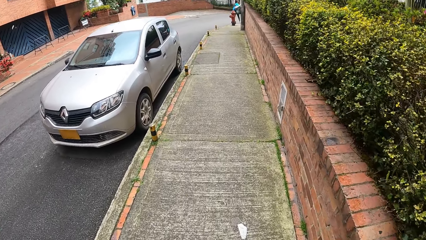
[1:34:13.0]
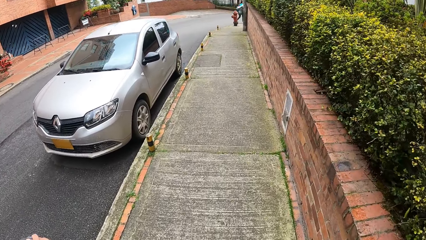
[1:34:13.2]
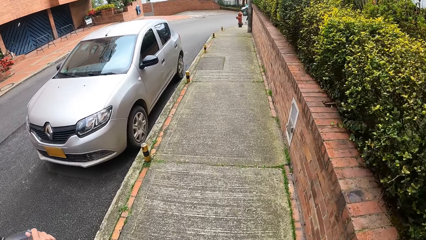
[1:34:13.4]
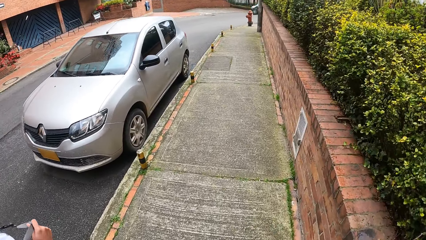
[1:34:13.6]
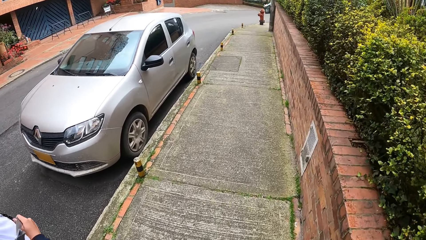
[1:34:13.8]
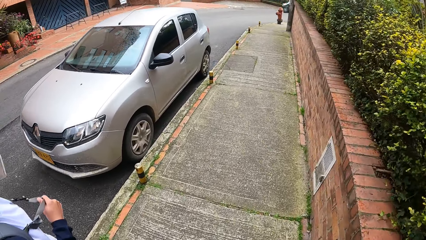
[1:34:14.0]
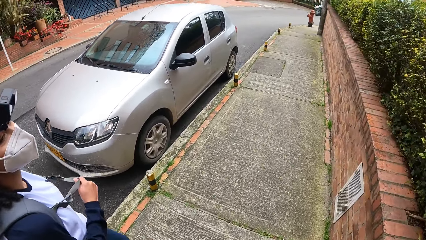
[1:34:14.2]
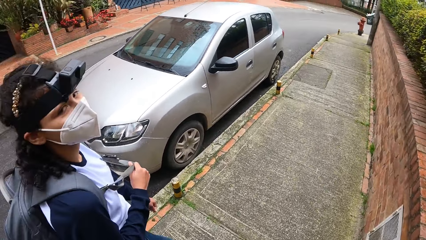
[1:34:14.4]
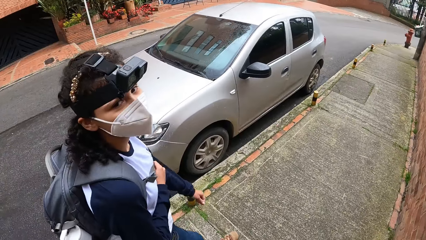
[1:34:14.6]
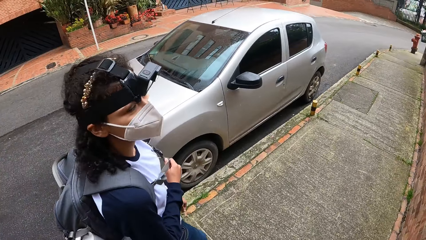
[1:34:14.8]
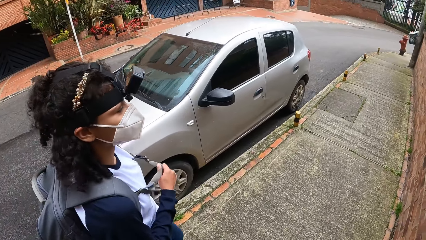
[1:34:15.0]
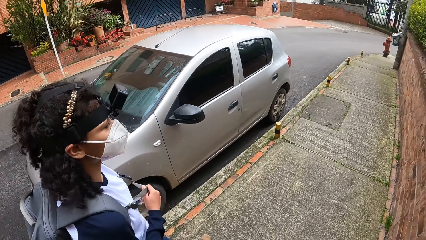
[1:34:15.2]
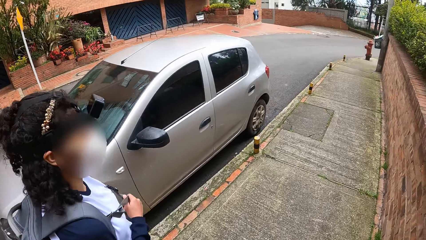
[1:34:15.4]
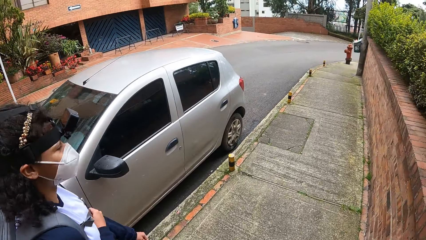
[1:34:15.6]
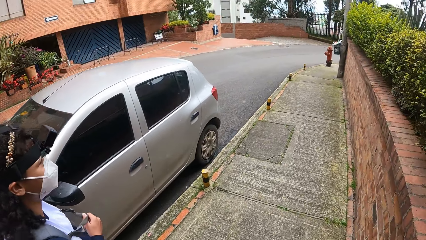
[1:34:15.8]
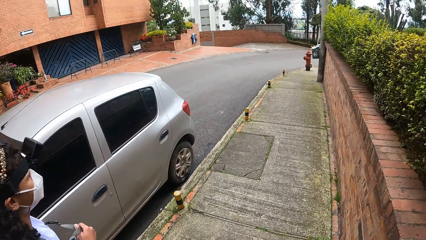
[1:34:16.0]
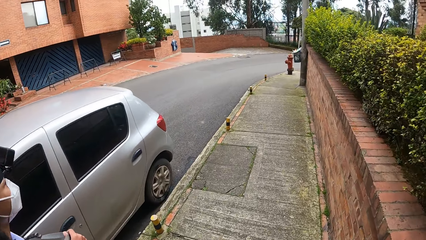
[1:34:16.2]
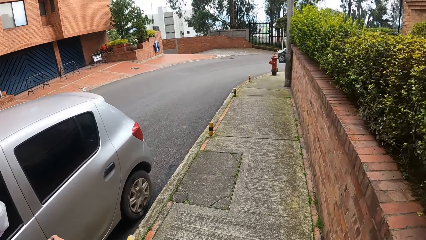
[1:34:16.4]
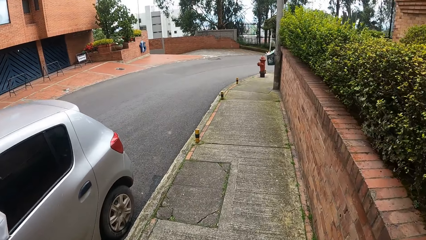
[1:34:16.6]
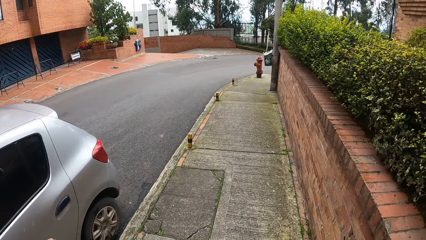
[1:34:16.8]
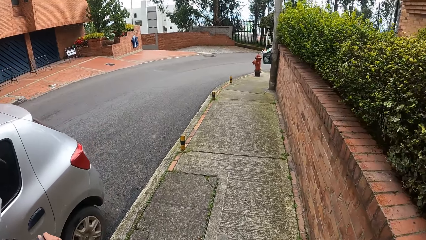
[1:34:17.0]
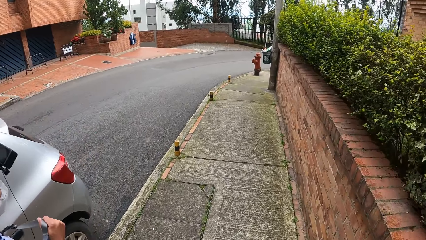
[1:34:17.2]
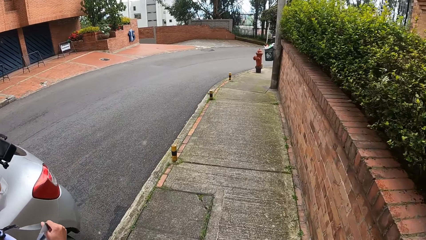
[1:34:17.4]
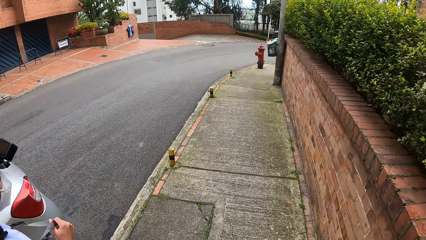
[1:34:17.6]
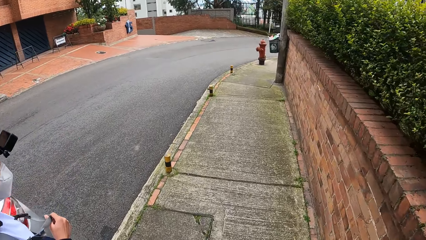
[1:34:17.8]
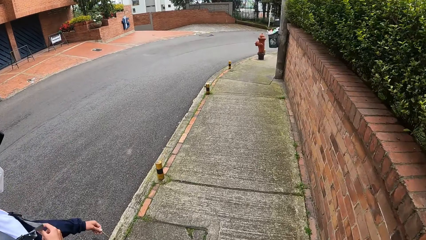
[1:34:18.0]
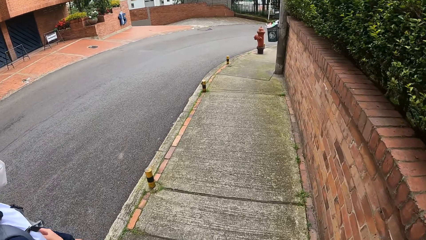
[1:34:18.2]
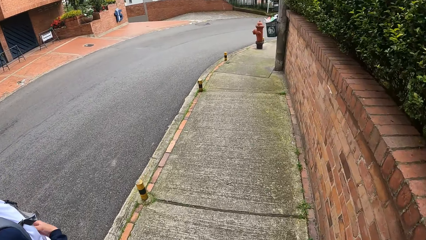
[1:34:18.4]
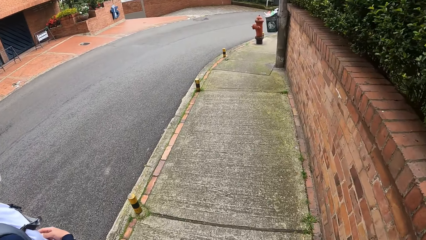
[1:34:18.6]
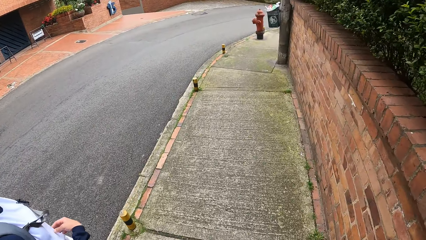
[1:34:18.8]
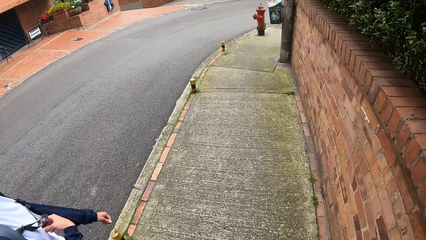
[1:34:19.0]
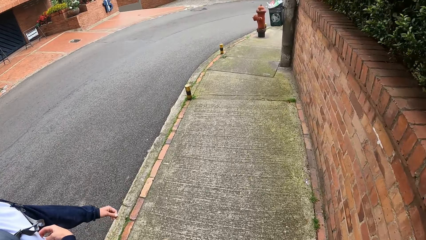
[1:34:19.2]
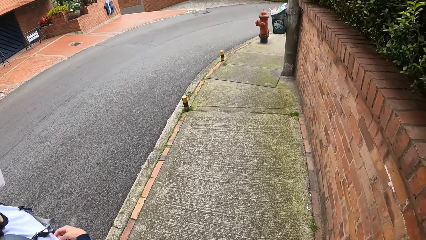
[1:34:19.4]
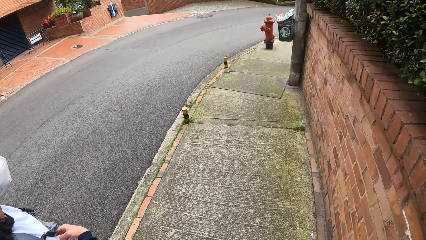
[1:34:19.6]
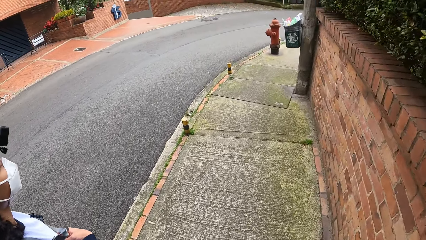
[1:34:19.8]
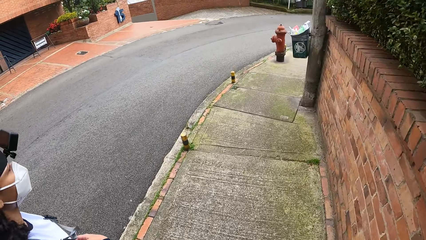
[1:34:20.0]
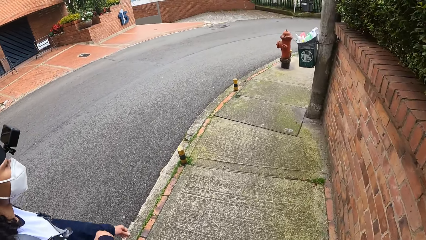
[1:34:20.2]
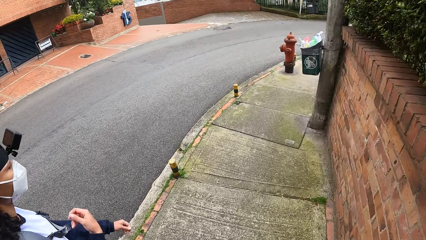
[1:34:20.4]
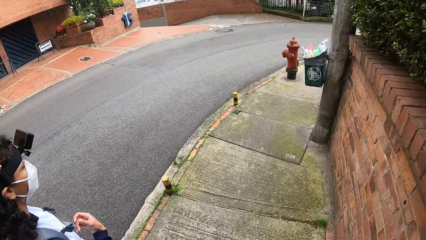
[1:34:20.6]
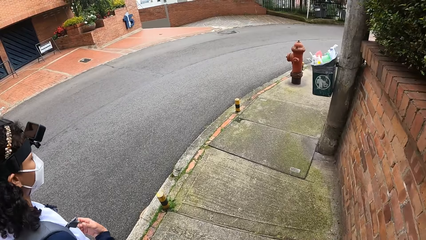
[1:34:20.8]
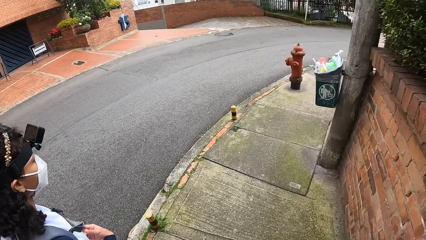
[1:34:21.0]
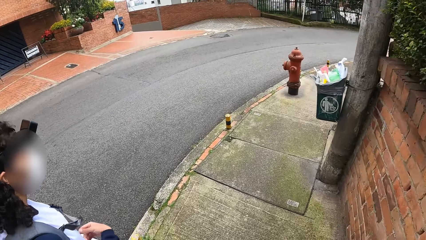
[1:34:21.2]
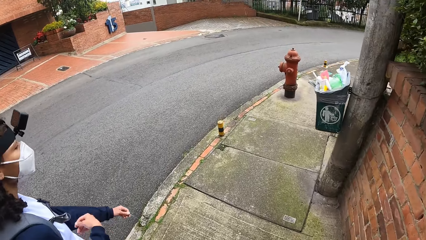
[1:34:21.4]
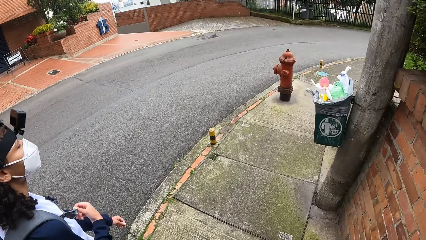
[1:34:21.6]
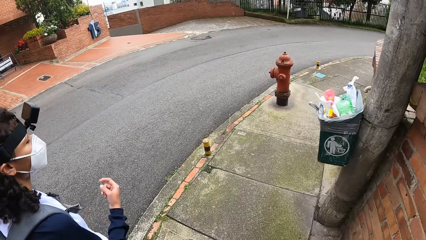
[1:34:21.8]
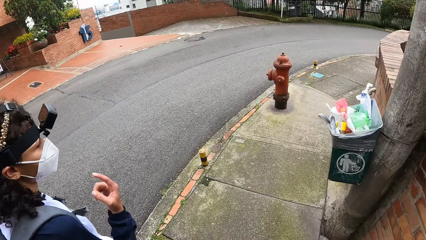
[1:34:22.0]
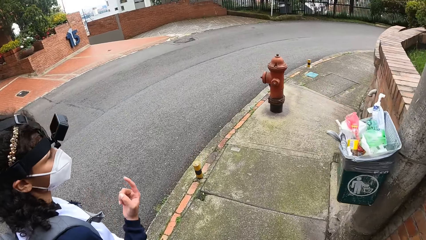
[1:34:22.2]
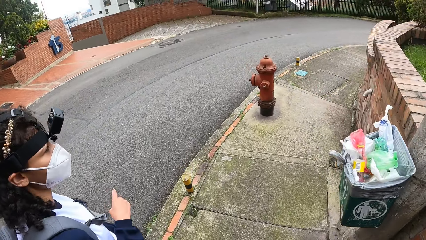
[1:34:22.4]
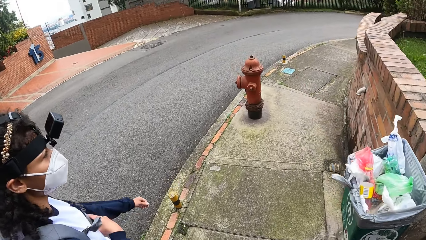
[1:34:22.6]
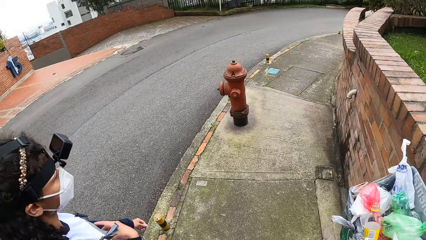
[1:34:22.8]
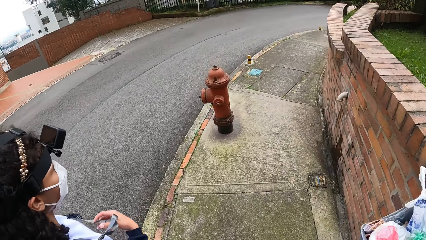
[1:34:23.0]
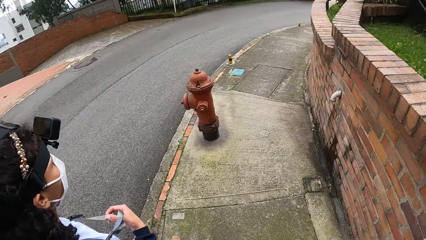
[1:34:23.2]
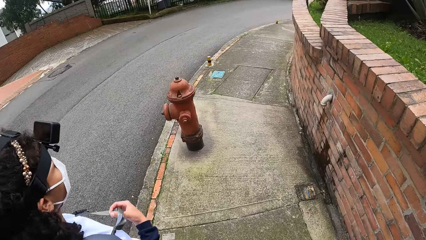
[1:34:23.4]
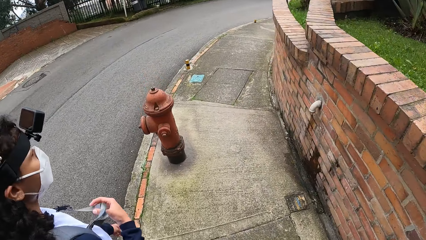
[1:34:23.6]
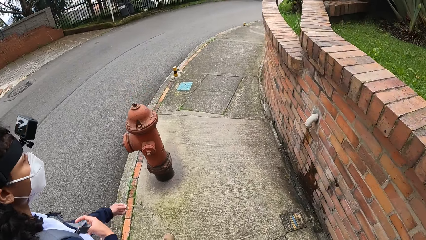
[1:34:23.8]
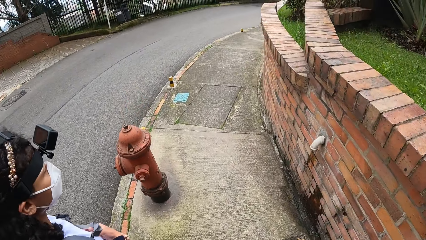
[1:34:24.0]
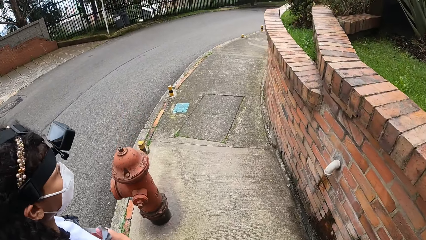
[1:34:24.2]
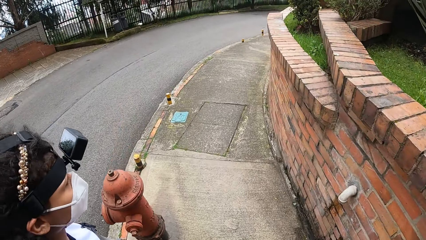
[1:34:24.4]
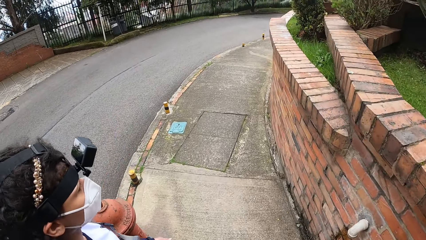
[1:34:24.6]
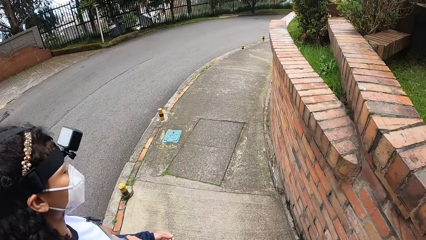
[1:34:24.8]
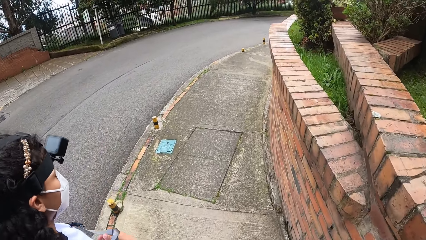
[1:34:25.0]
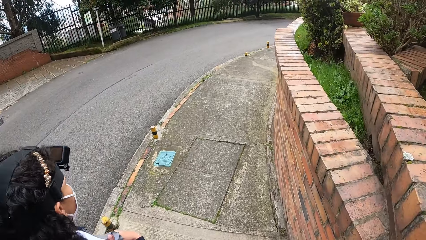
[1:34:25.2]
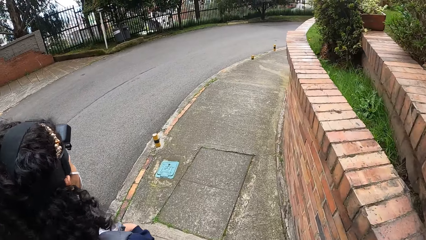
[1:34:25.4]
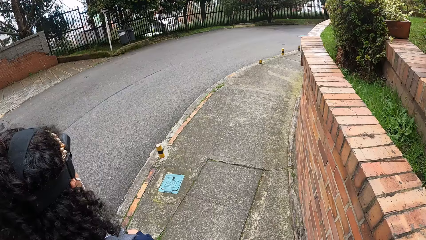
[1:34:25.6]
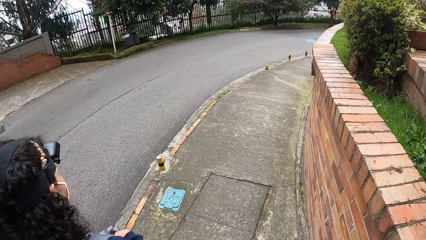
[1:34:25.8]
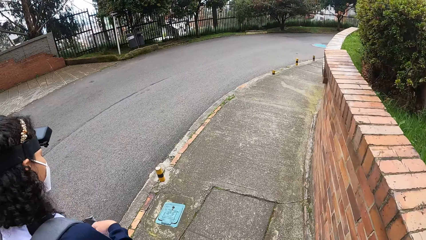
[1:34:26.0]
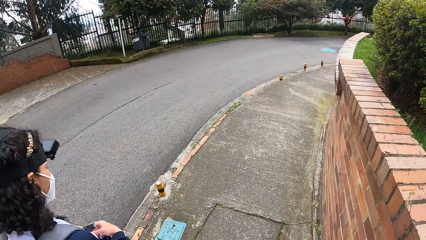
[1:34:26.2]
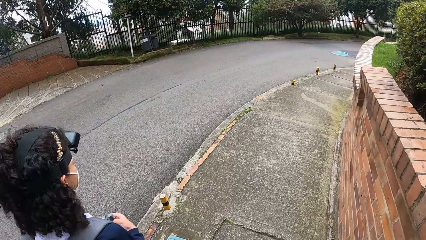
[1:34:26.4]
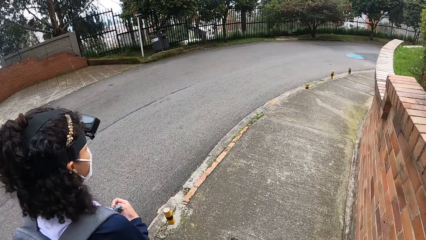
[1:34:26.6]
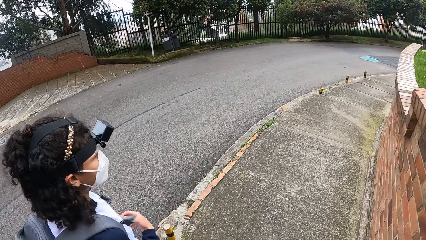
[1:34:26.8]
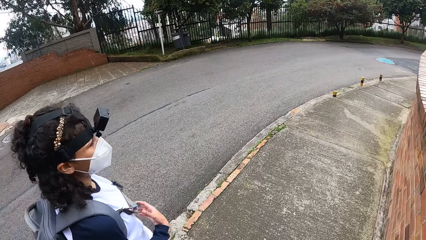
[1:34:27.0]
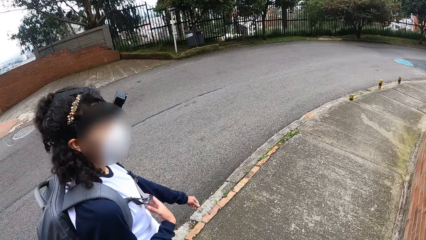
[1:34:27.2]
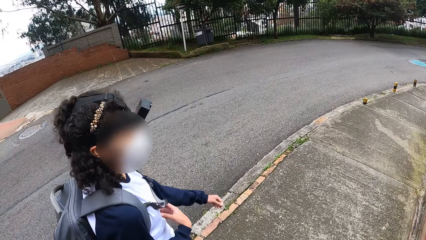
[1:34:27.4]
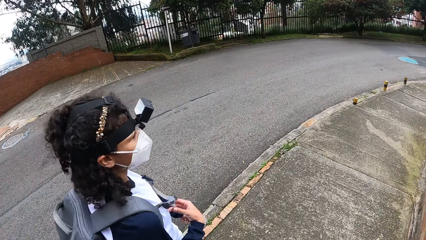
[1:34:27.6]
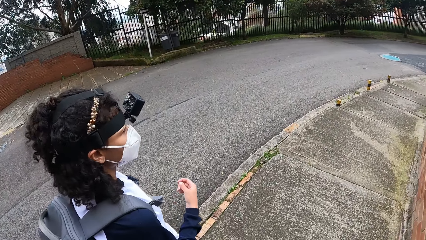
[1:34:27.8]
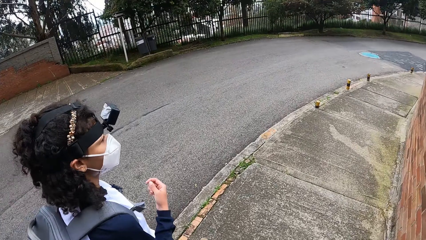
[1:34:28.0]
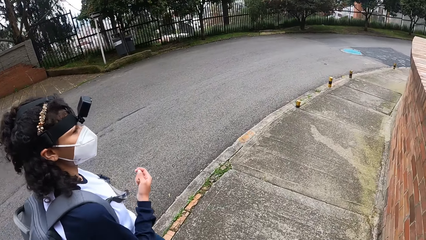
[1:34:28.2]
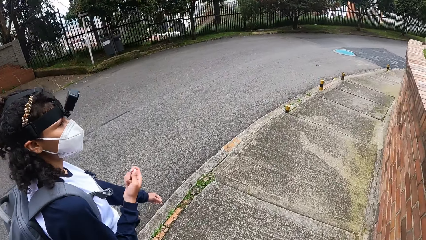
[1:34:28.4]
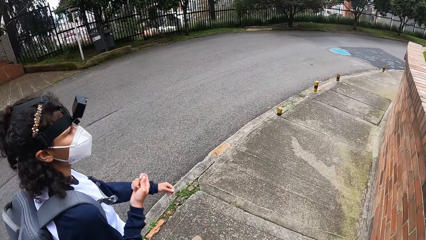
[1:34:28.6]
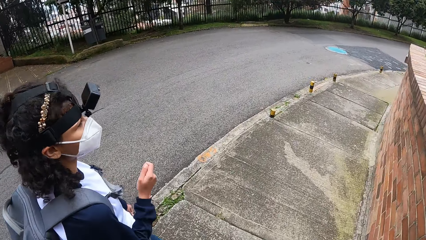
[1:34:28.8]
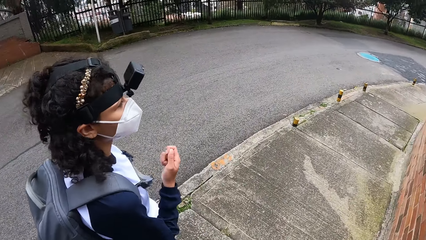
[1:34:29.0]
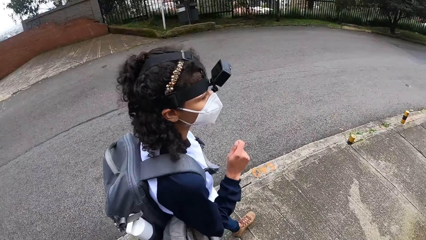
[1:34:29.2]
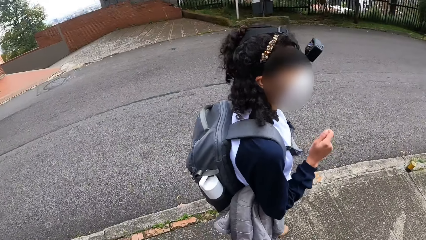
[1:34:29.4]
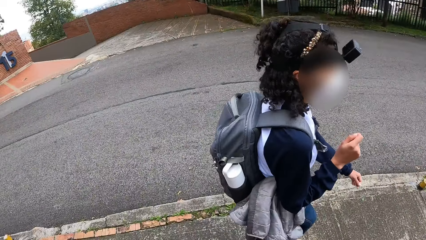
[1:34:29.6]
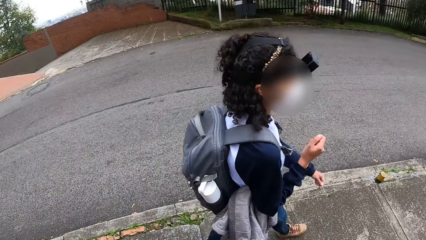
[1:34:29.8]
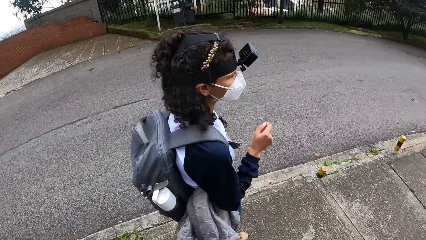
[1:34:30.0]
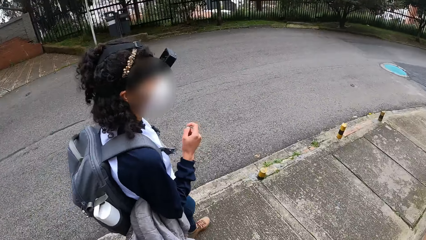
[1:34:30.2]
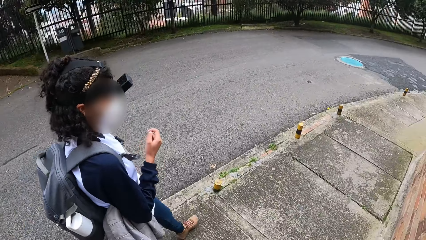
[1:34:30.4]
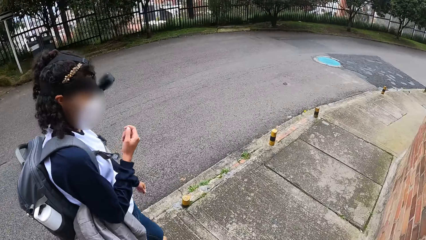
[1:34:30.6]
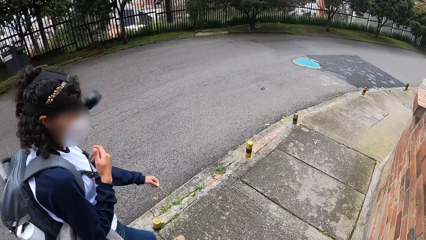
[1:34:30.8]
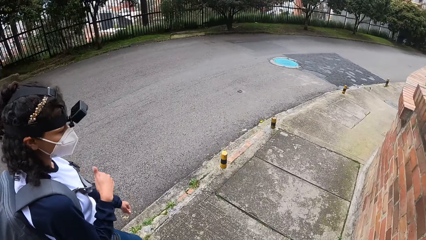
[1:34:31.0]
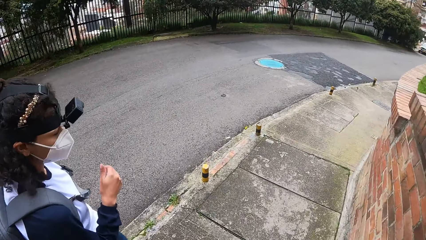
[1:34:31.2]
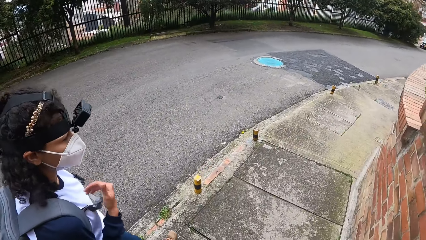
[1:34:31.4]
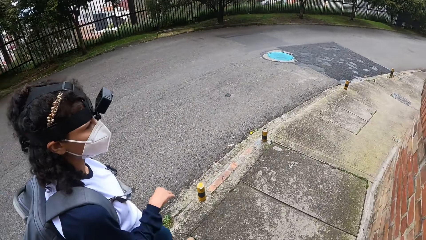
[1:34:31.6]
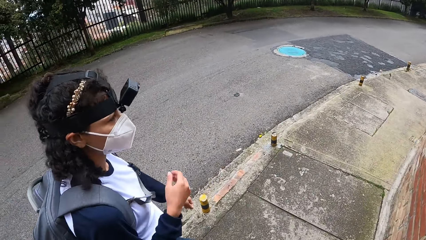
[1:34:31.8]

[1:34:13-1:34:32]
The camera wearer interacts with a woman. They look ahead. The woman removes her right hand from the strap of the backpack at her back. The woman holds the strap of the backpack at her back with her right hand. The camera wearer looks around. The woman removes her right hand from the strap of the backpack at her back.
